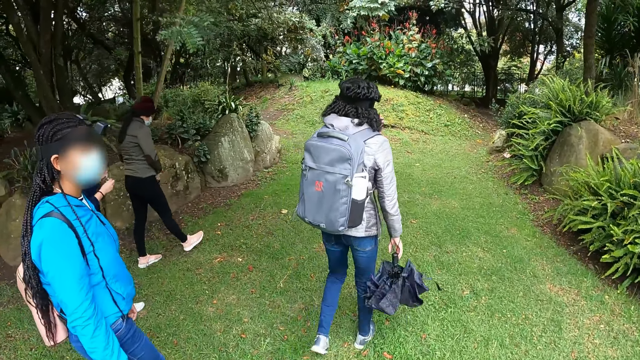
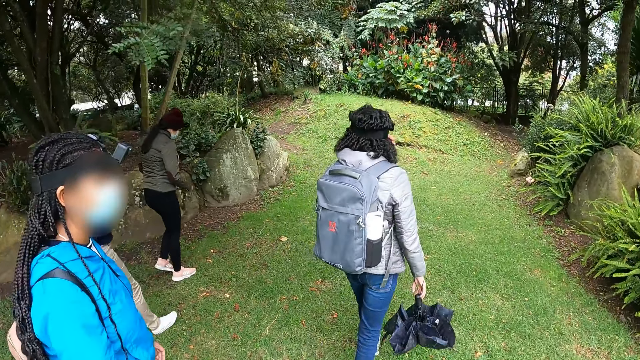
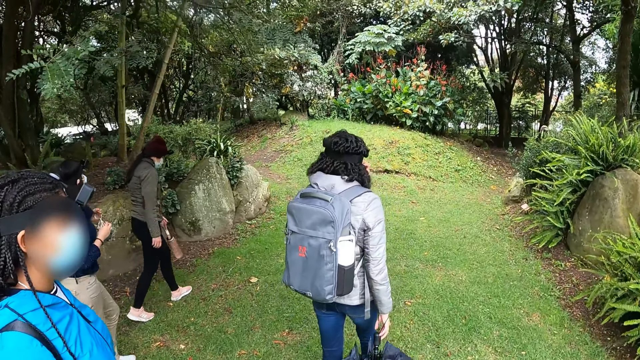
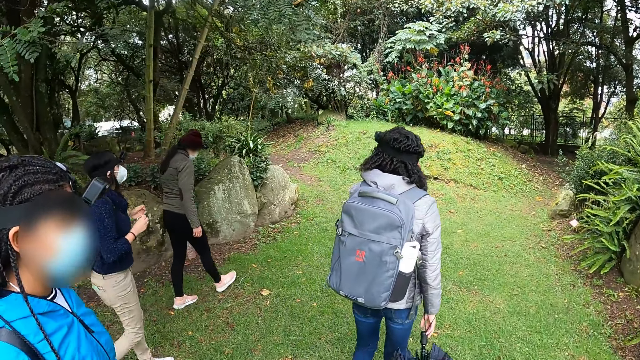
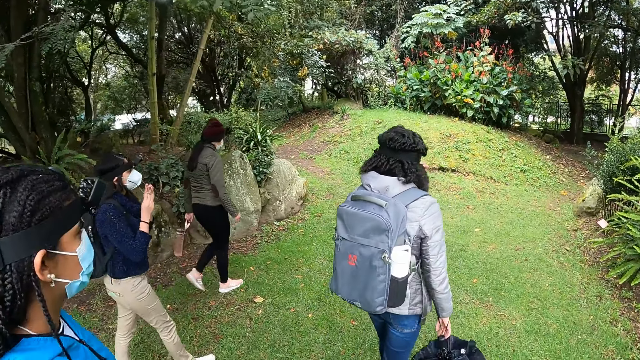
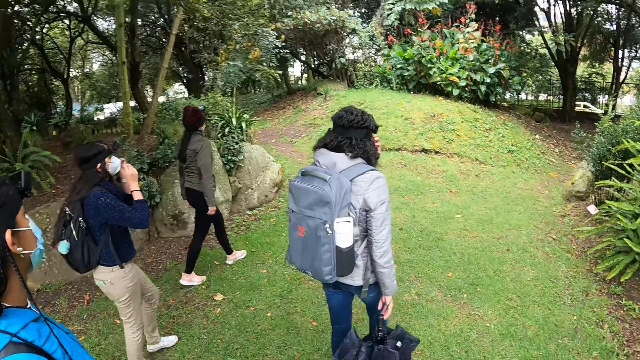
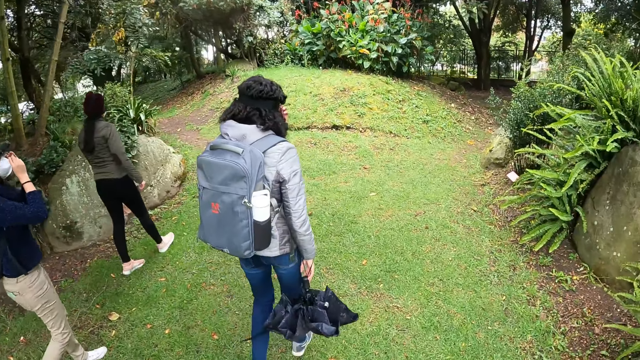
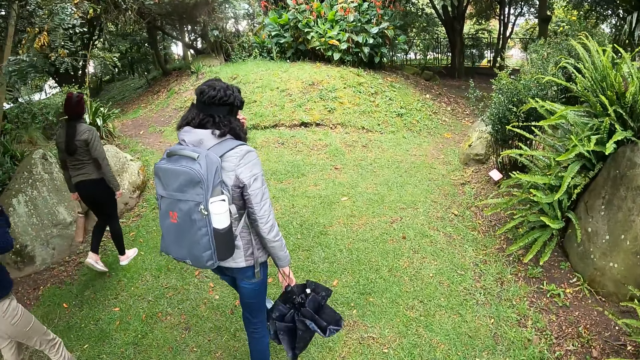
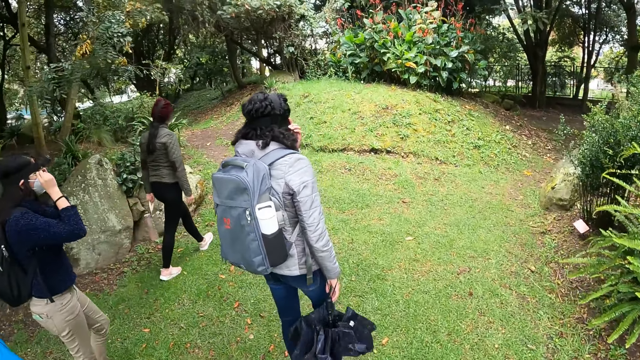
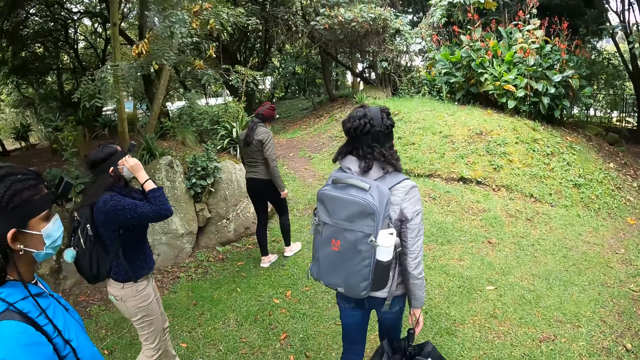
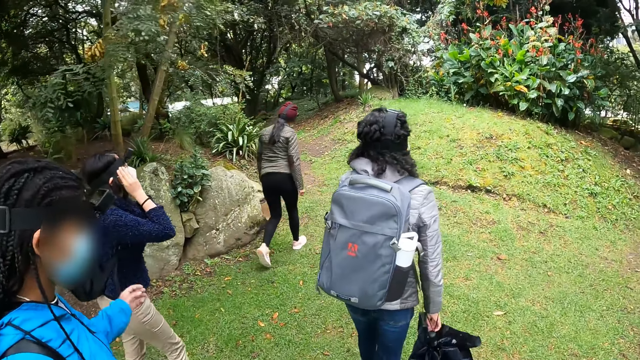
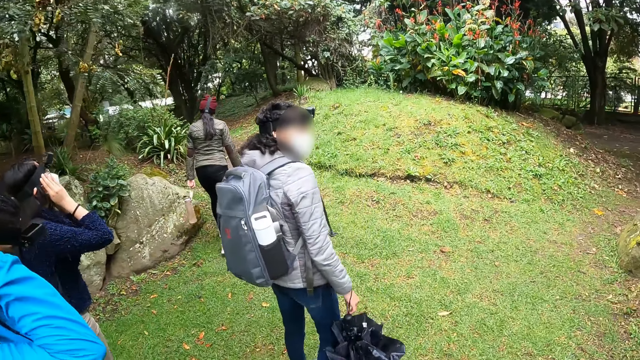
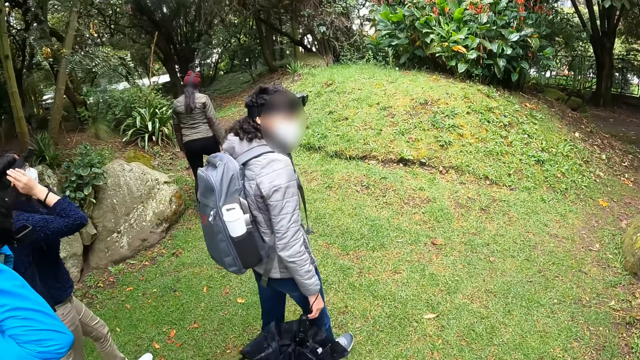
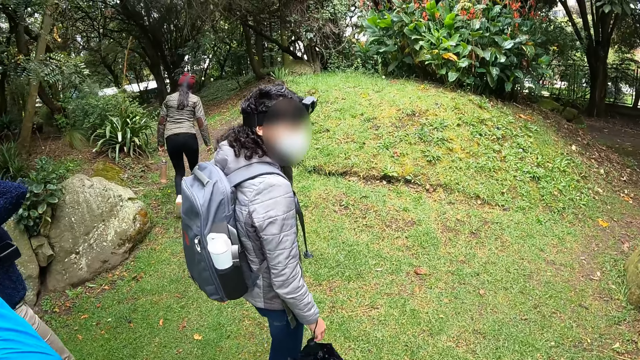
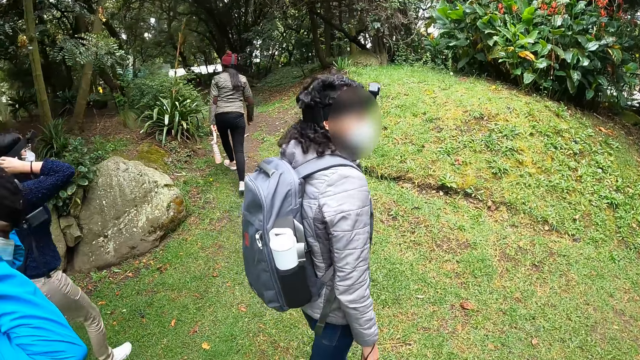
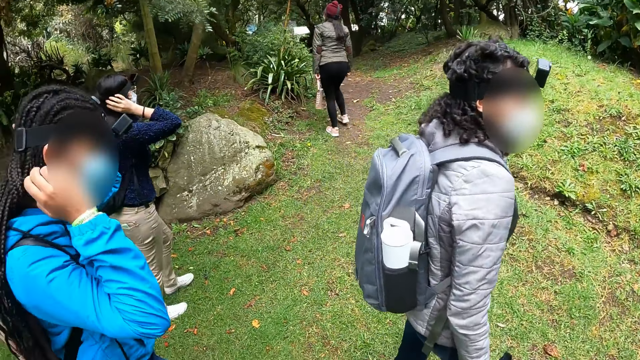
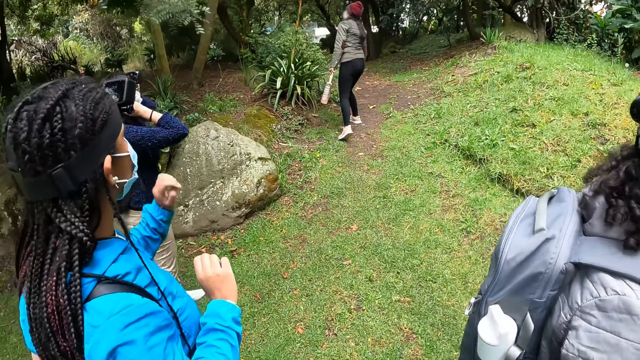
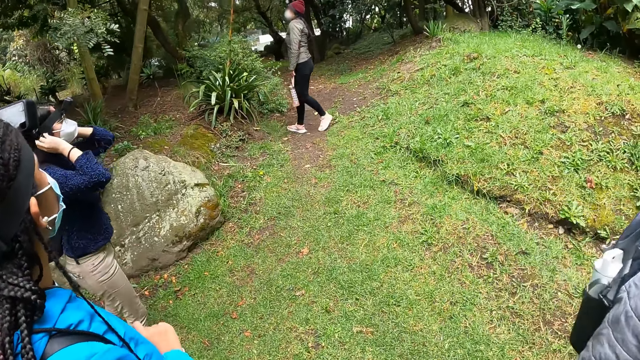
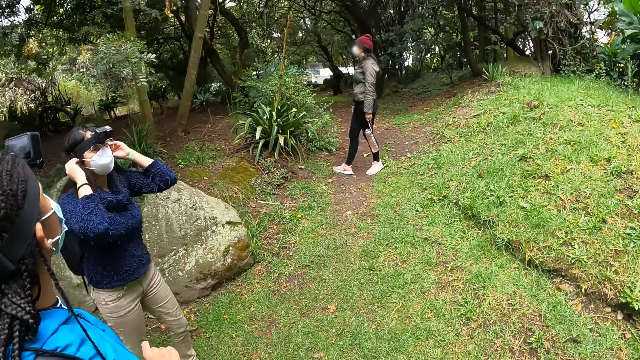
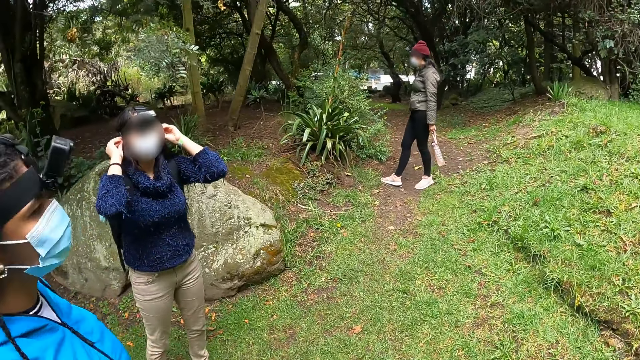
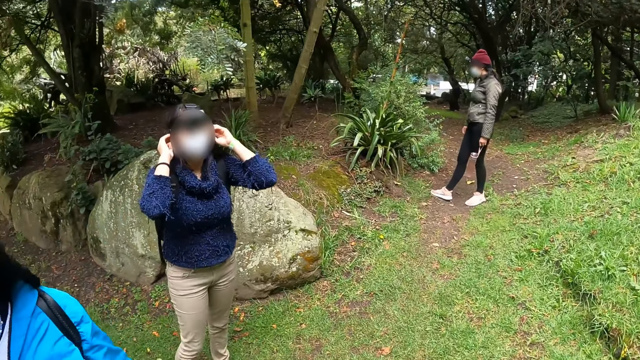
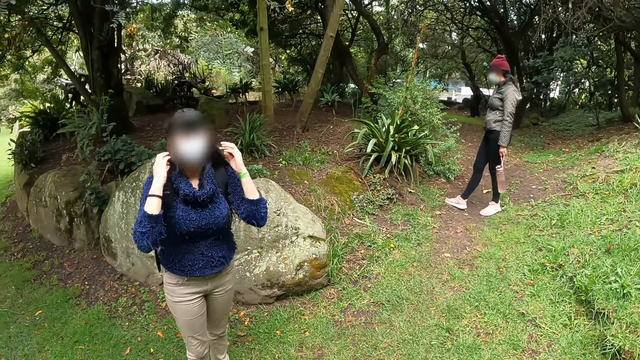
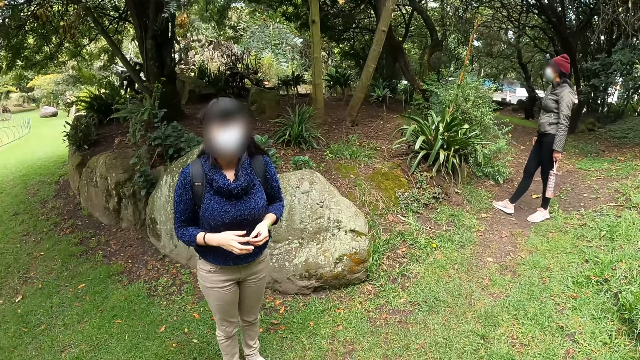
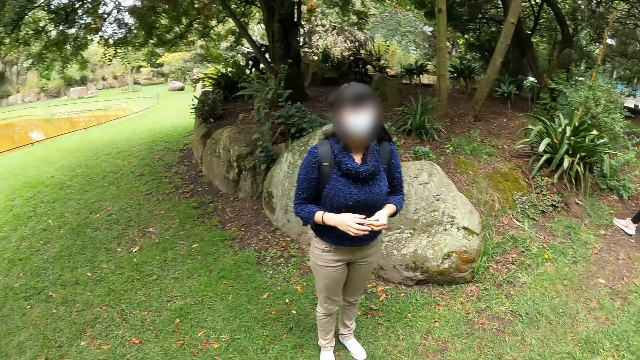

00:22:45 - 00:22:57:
The camera wearer walks forward. A woman adjusts the glasses with both hands. She adjusts a camera on her head with both hands. Another woman adjusts a camera on her head with both hands. A third woman walks towards a tree. The first woman adjusts a nose mask on her face with both hands. The third woman looks around the trees. The first woman looks at the camera wearer.

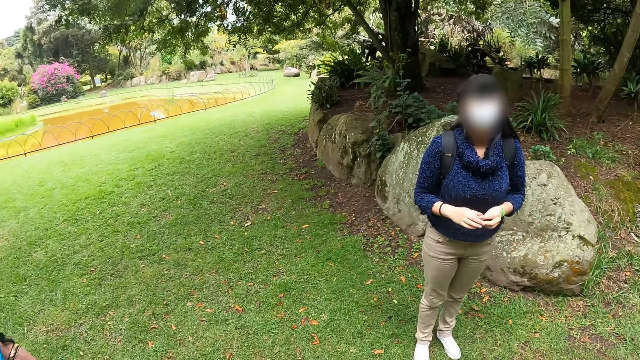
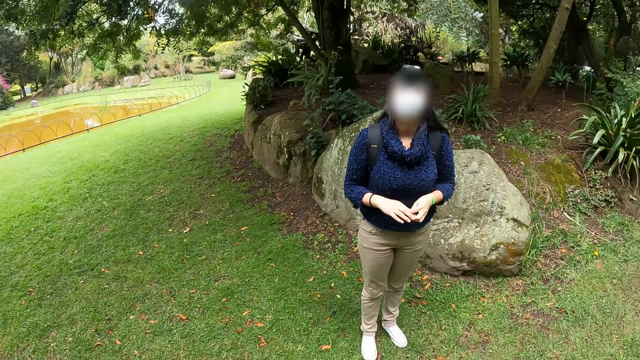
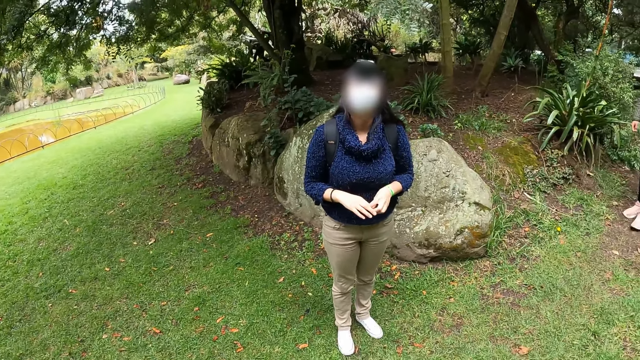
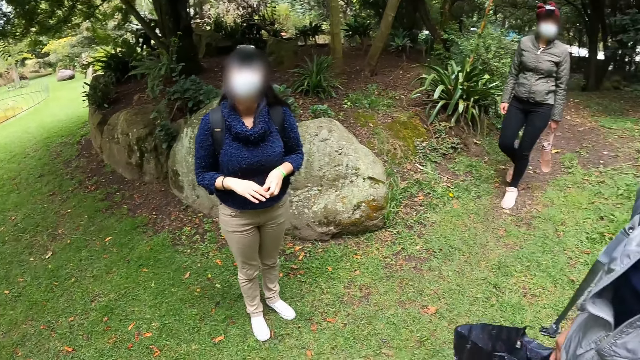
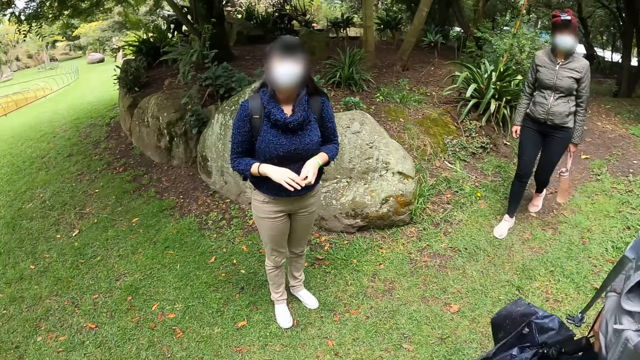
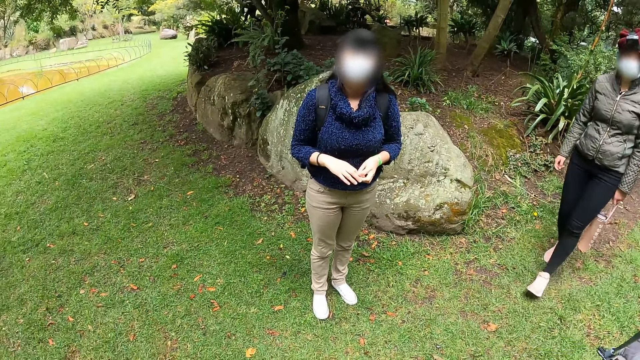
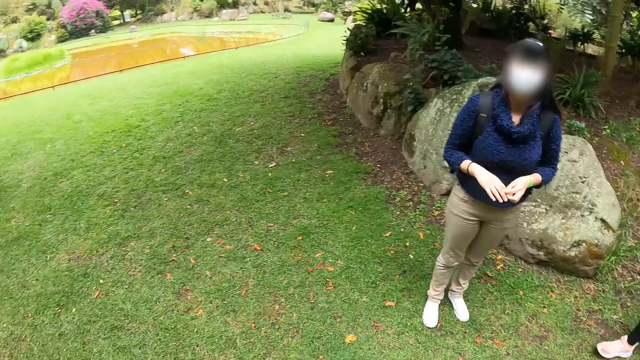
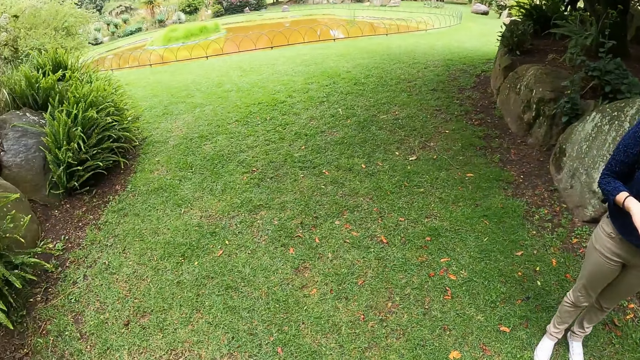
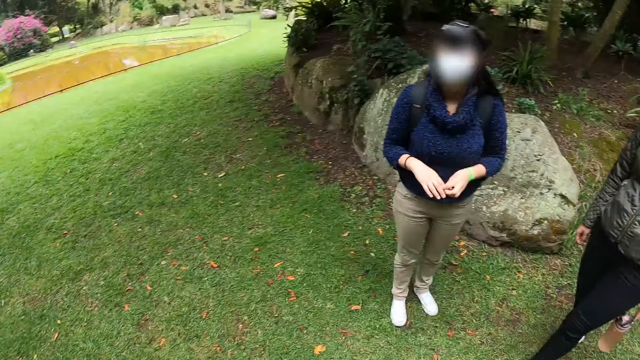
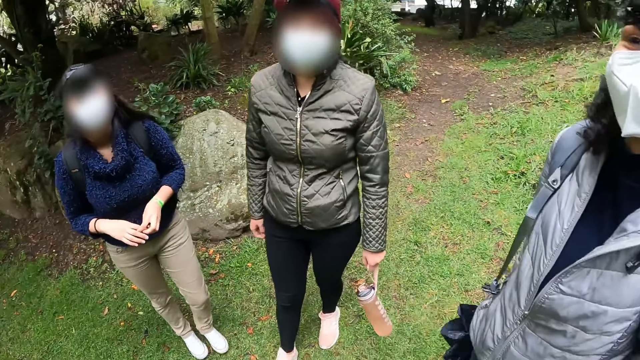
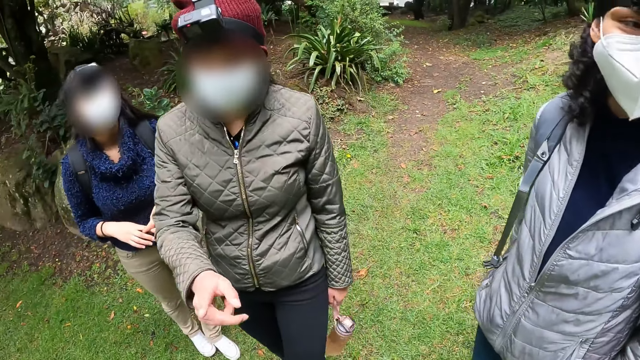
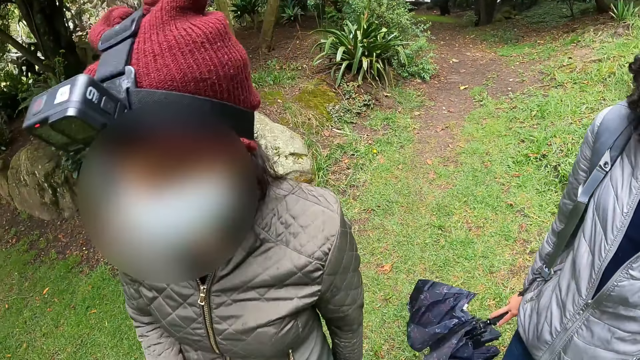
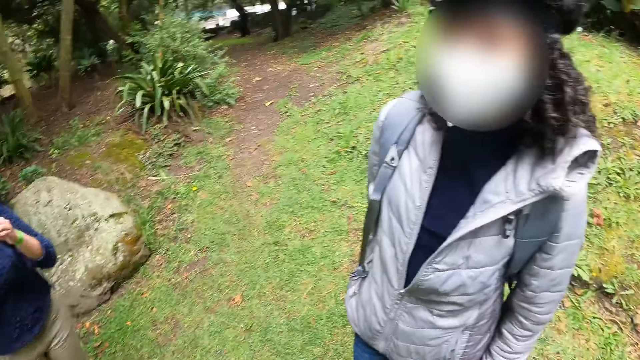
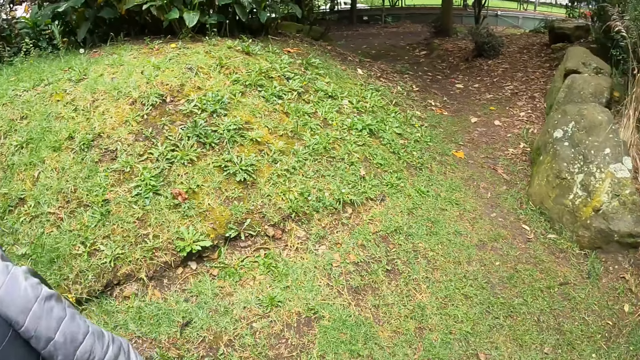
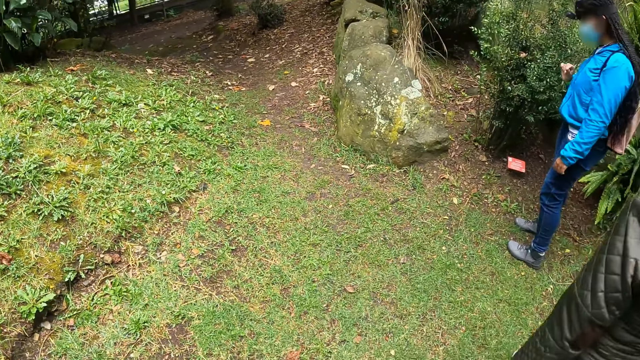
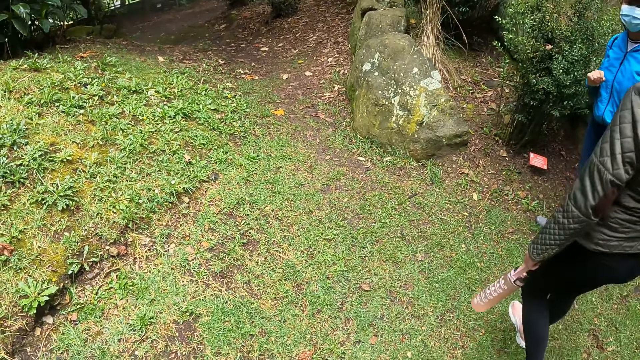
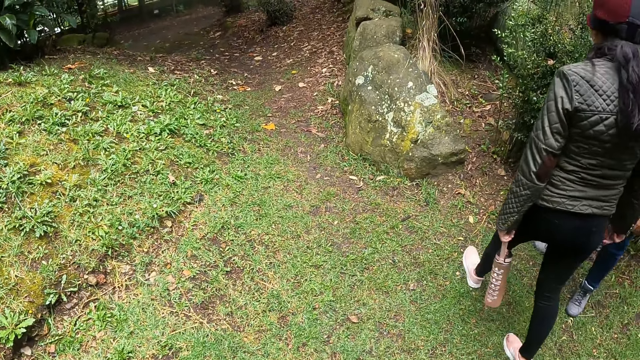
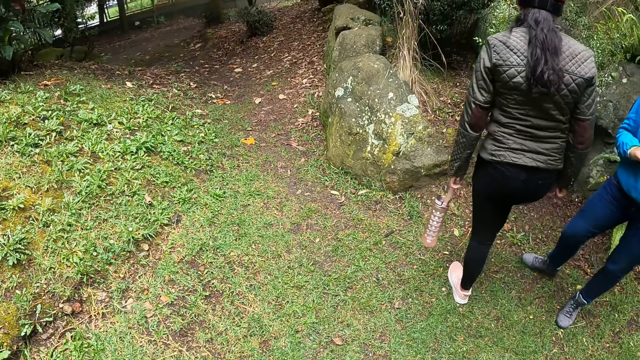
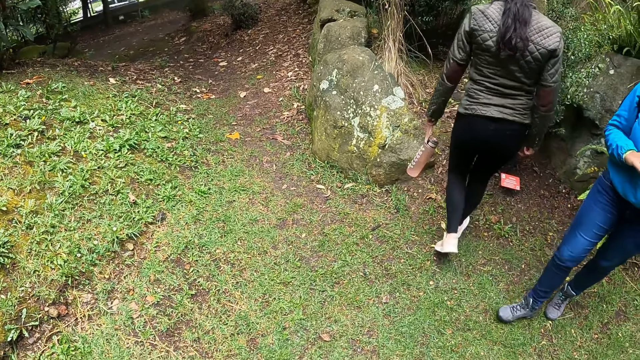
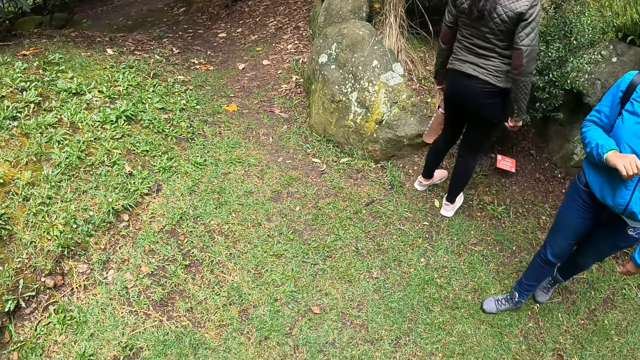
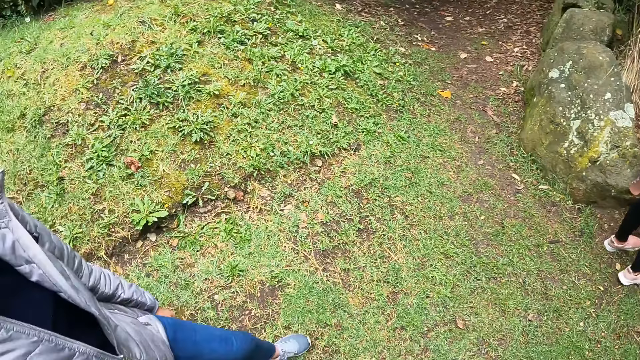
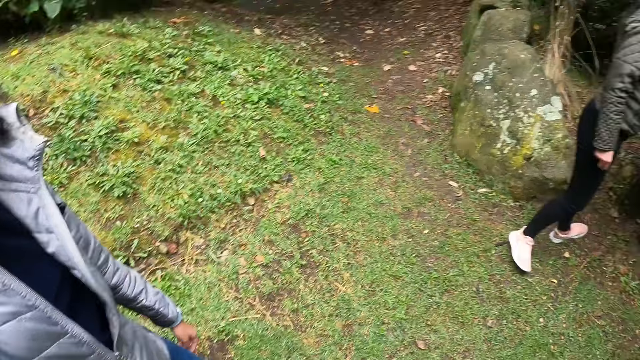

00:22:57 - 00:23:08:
The camera wearer looks around the field. A woman walks towards the camera wearer. The camera wearer looks around the field. The woman points at the camera wearer with her right hand. She walks past the camera wearer towards another woman. The camera wearer turns to the right.
